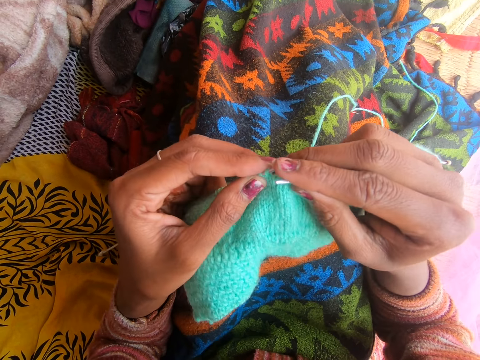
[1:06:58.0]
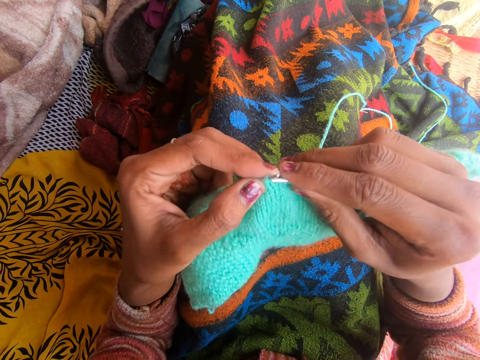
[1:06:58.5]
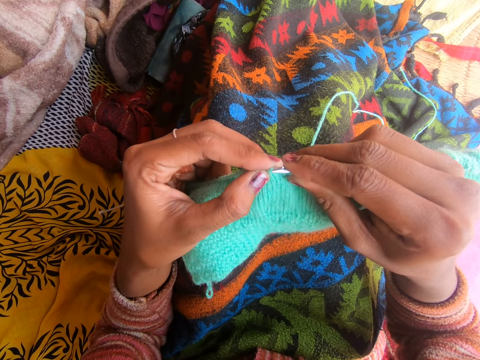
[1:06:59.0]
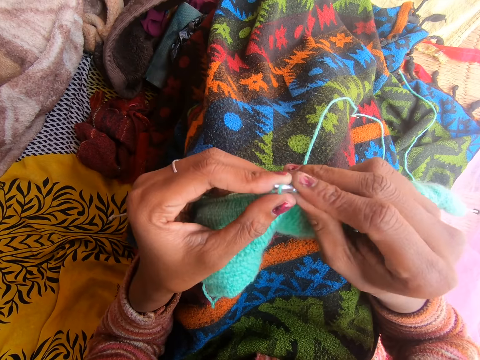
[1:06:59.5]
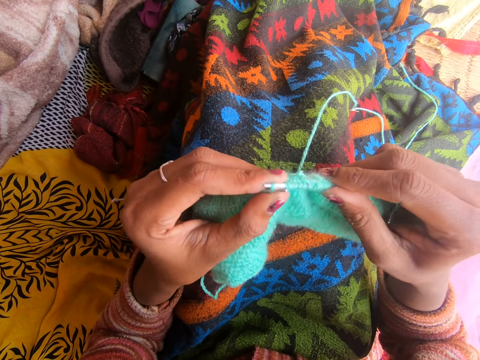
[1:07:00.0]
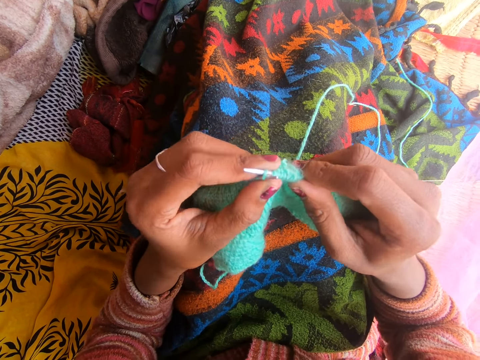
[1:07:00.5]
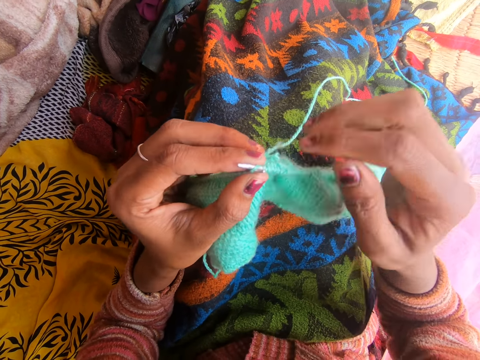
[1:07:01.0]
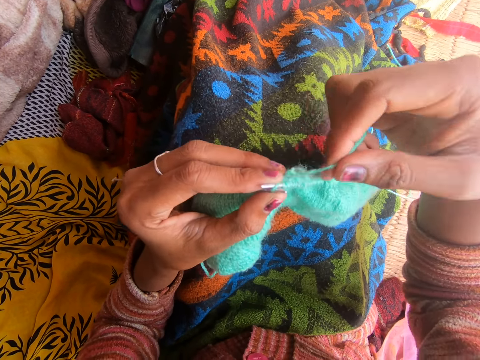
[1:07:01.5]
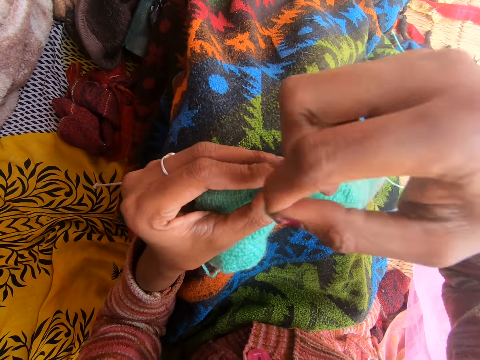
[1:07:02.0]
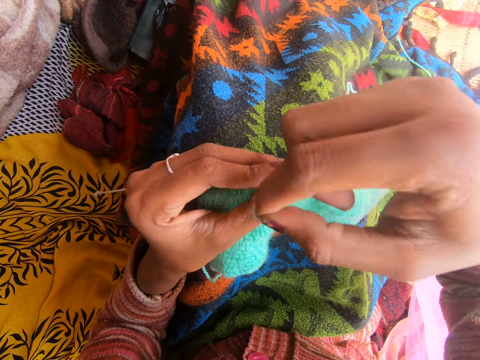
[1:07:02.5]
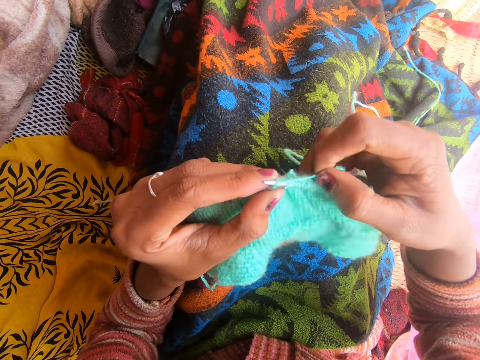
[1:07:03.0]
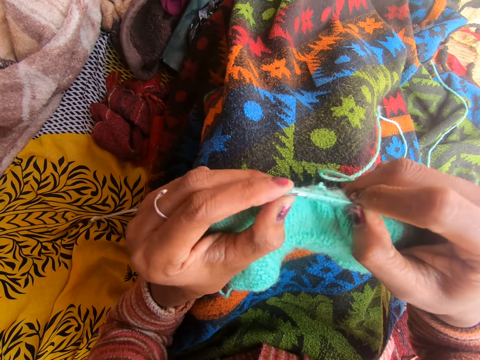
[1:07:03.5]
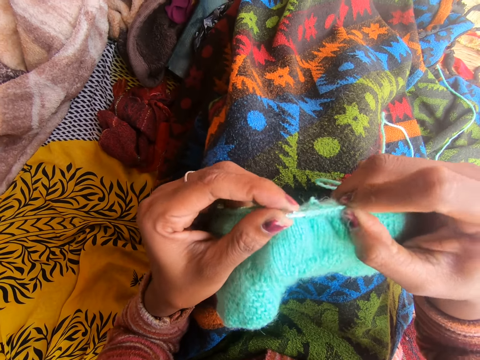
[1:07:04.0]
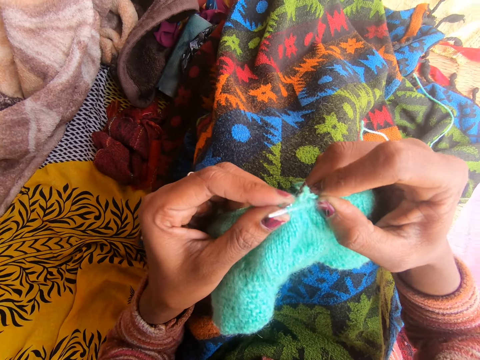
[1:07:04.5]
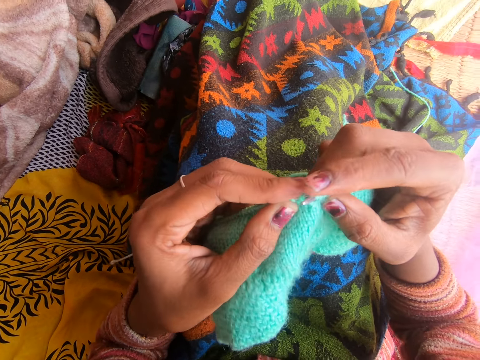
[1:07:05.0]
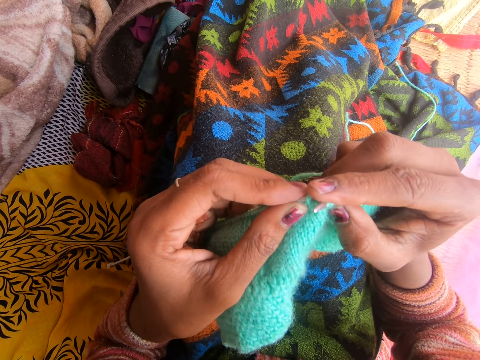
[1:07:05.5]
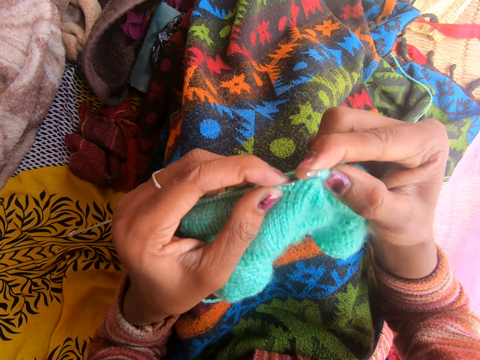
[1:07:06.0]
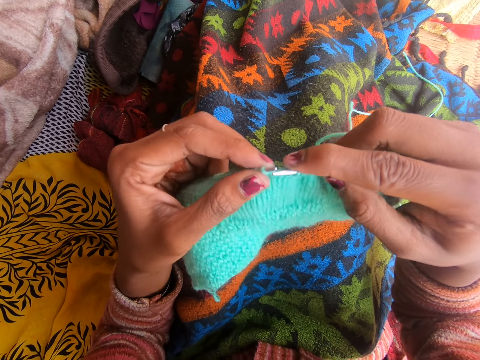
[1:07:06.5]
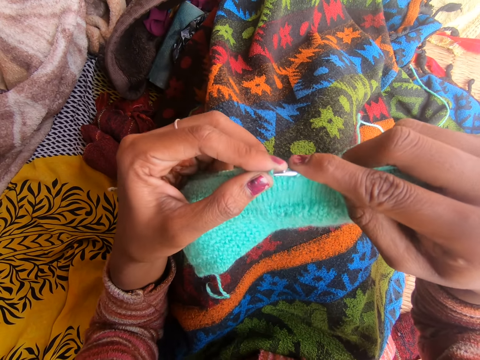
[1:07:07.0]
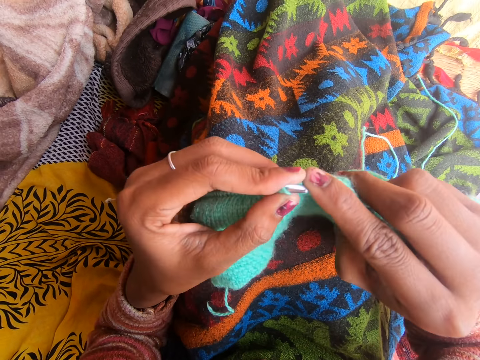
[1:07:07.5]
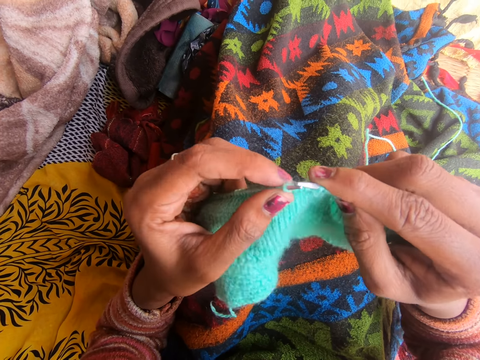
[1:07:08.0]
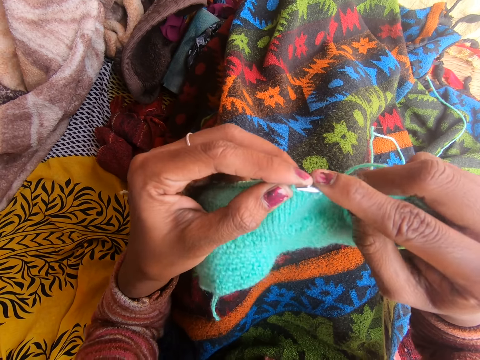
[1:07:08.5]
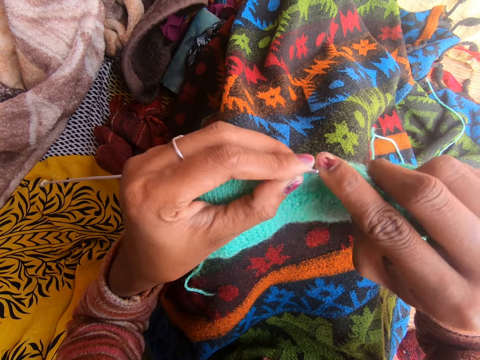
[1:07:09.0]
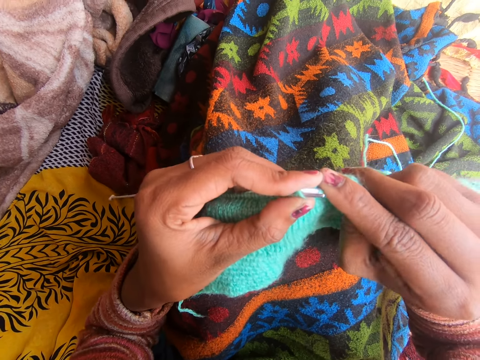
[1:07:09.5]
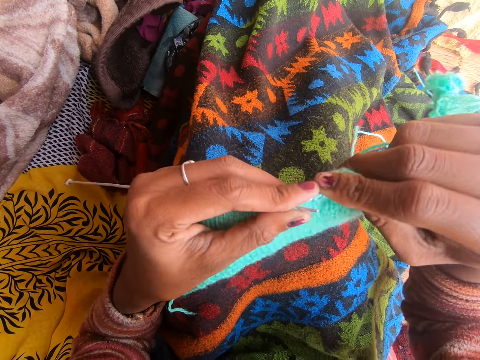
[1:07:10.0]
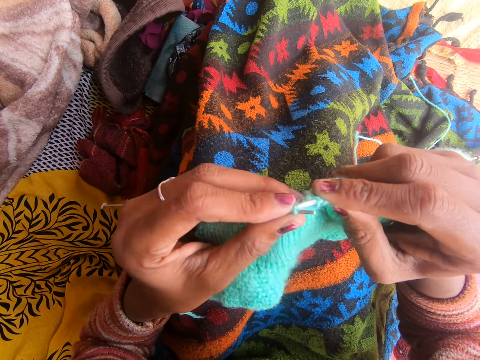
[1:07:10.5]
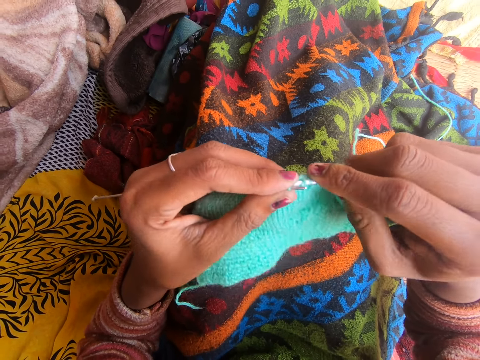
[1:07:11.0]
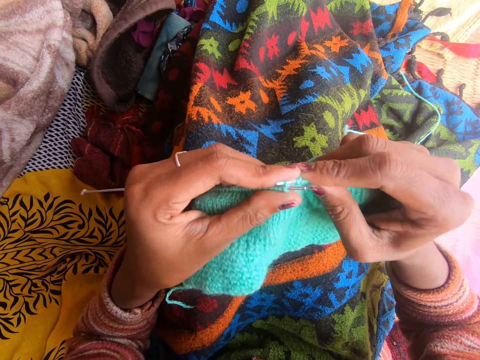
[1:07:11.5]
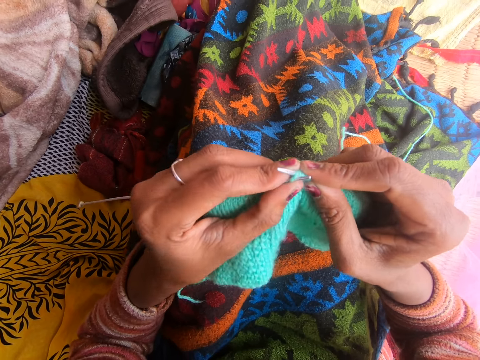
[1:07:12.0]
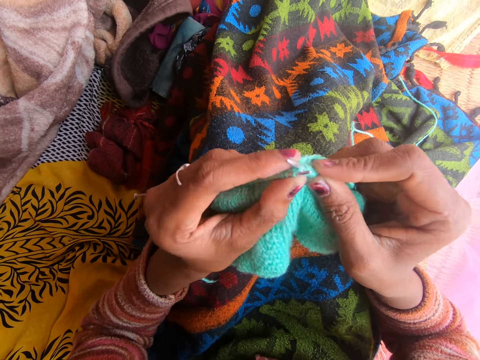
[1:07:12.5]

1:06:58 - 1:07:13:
The camera wearer knits the fabric.

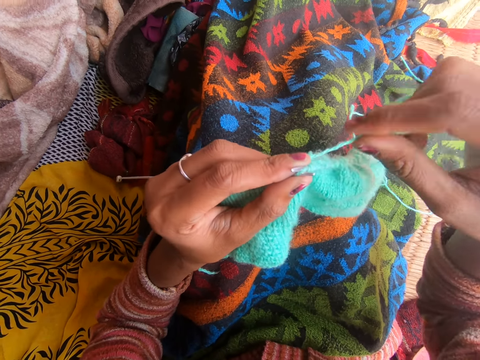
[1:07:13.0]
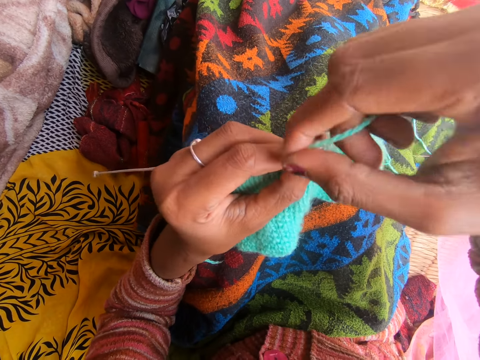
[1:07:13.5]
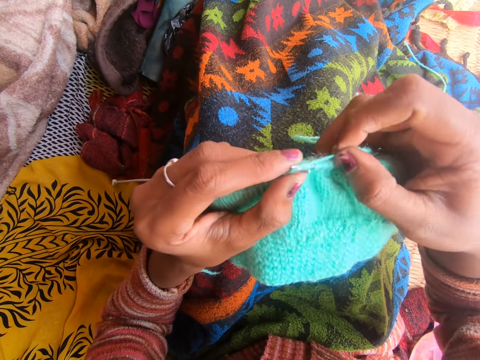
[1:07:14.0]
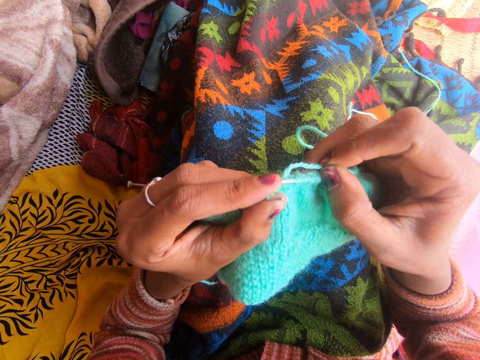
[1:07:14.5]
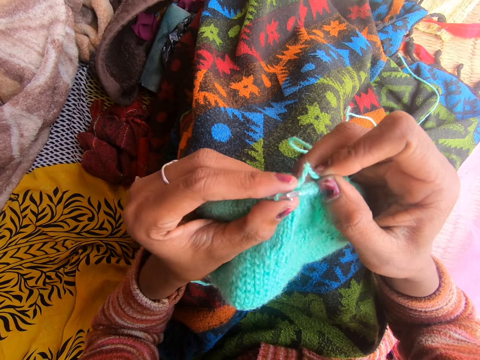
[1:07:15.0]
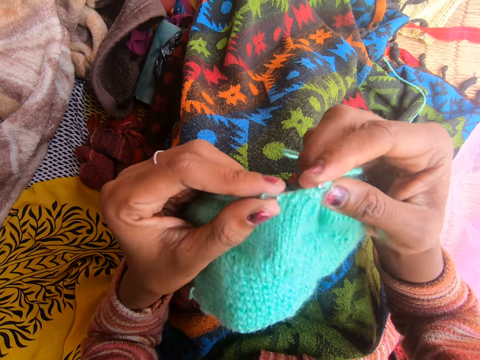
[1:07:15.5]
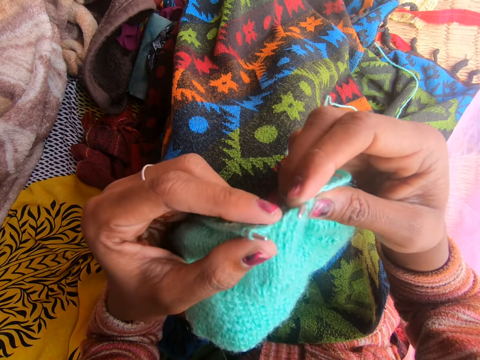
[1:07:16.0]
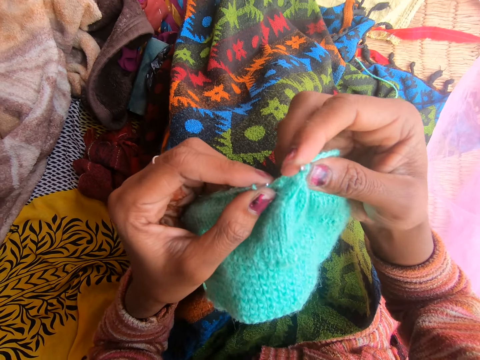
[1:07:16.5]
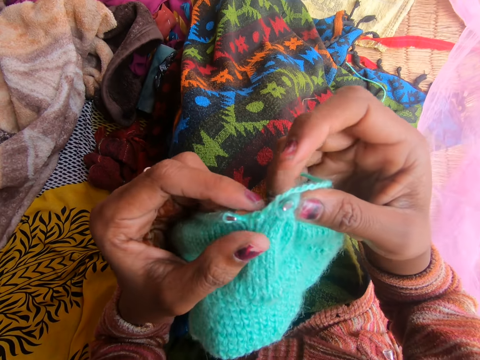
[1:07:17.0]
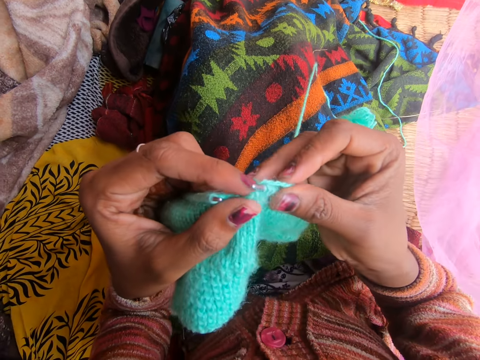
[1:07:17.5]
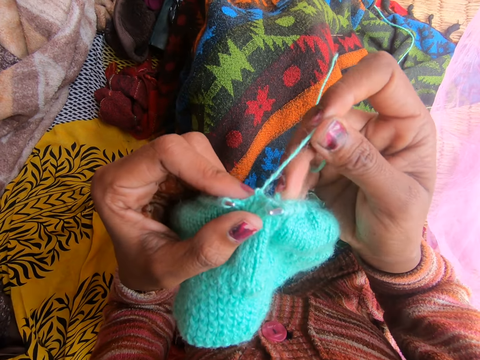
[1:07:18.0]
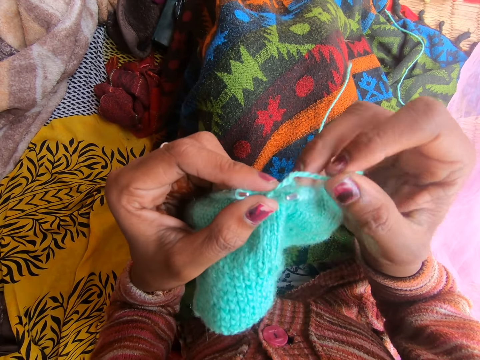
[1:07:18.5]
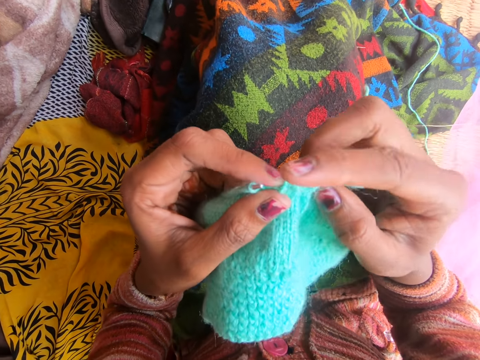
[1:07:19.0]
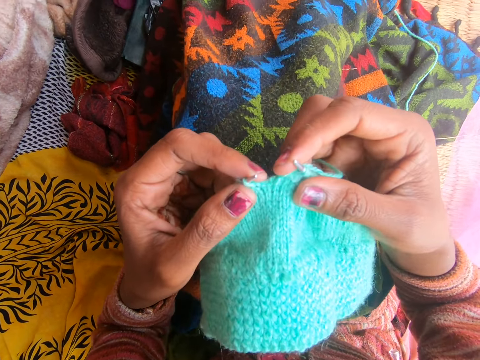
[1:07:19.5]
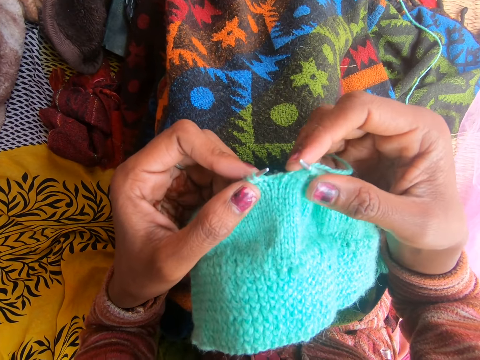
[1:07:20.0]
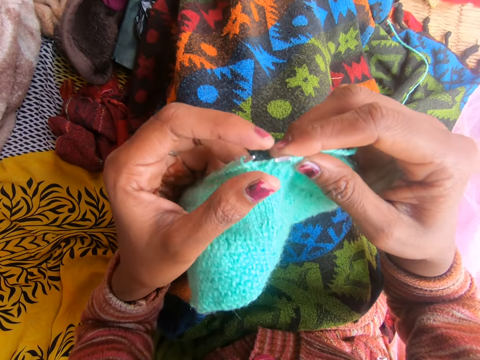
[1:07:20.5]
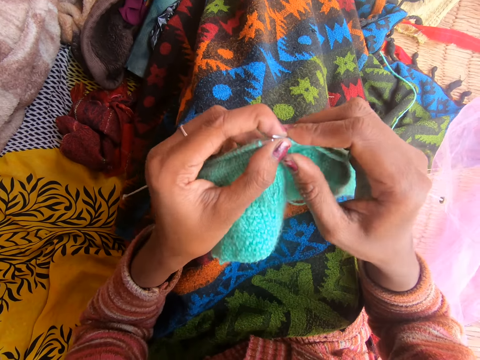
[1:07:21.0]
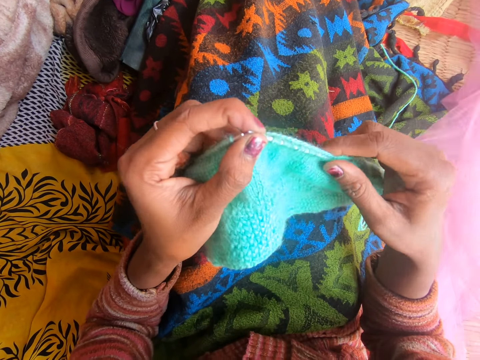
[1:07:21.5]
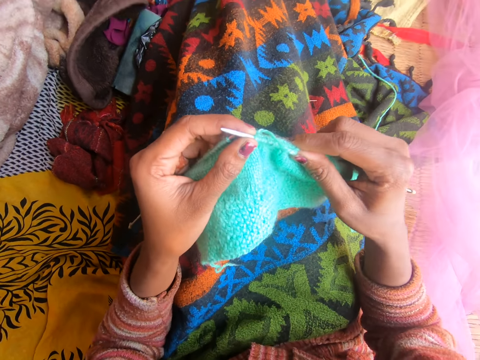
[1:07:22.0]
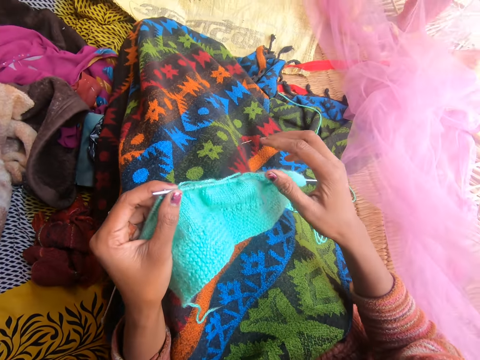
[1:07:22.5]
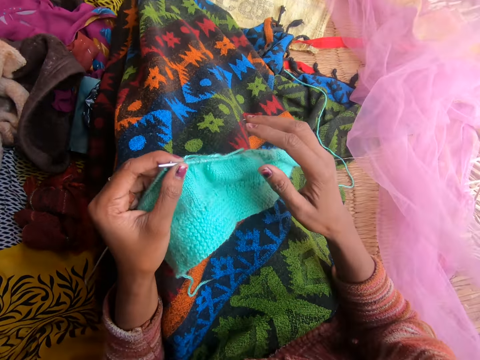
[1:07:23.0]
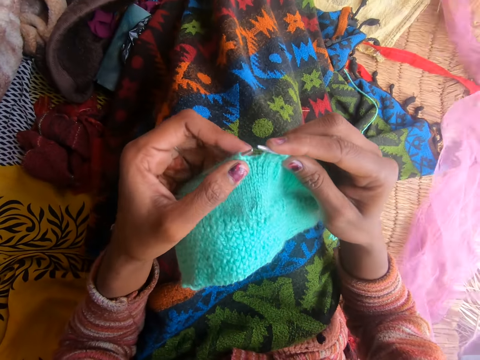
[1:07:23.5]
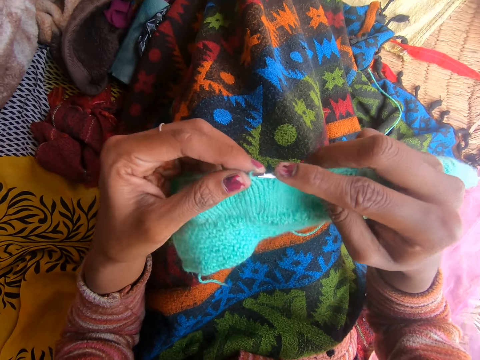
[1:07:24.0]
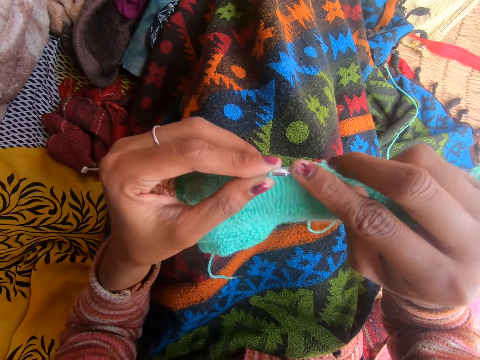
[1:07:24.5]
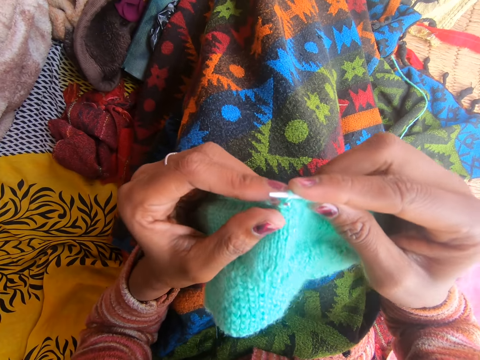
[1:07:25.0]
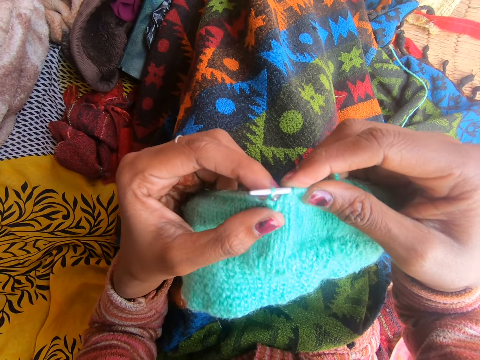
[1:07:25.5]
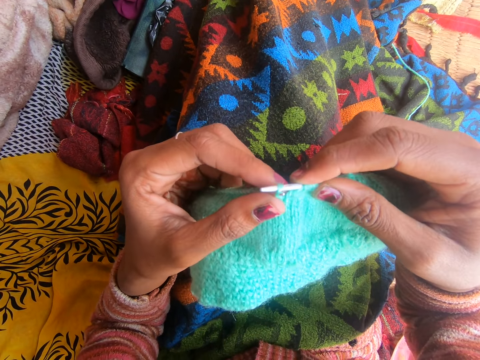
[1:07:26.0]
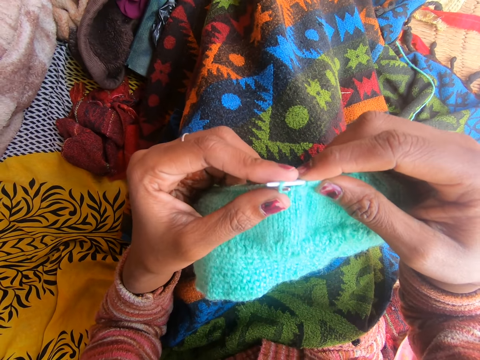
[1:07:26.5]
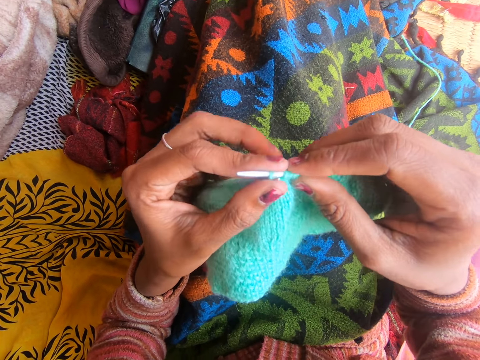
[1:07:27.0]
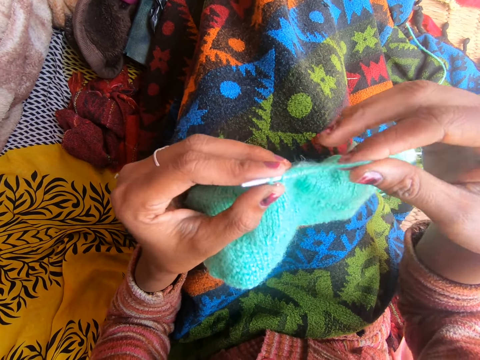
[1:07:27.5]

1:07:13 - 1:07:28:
The camera wearer adjusts the fabric. They push the right knitting pin up the fabric. They knit the fabric with the knitting needle.
